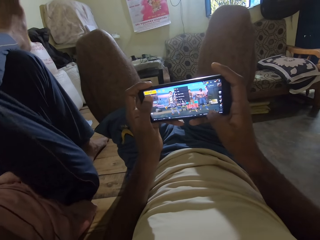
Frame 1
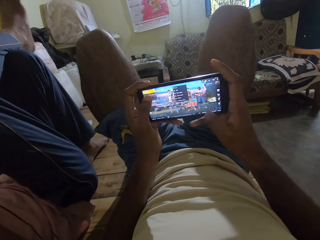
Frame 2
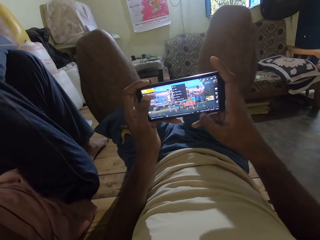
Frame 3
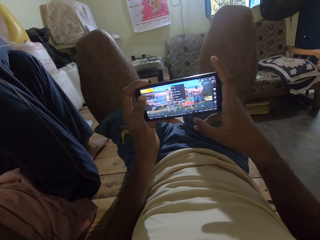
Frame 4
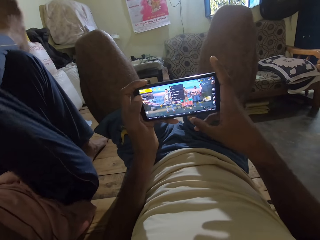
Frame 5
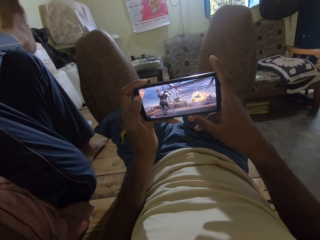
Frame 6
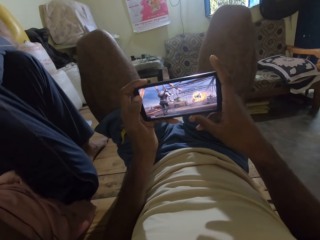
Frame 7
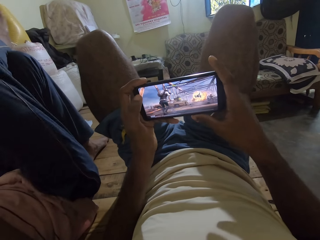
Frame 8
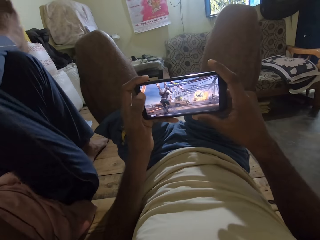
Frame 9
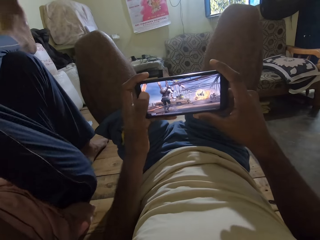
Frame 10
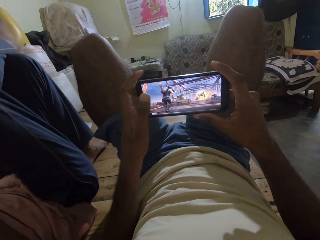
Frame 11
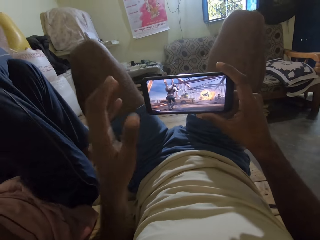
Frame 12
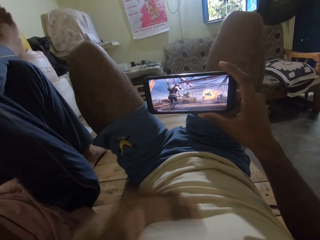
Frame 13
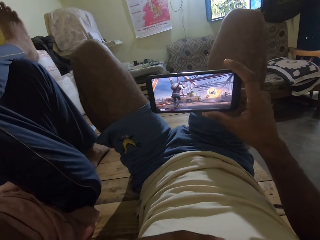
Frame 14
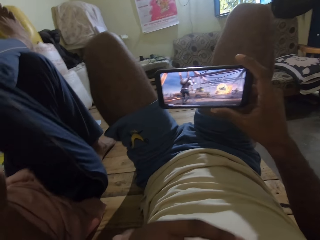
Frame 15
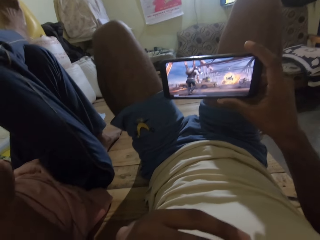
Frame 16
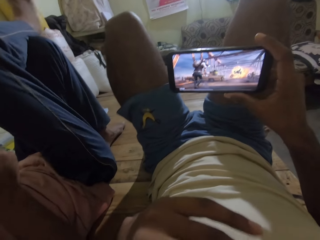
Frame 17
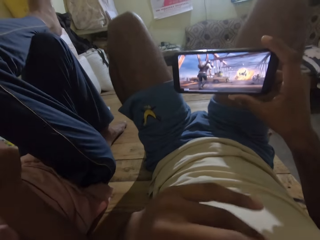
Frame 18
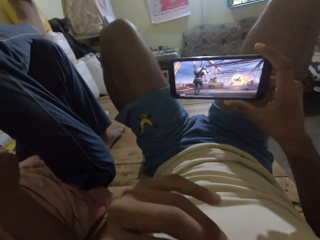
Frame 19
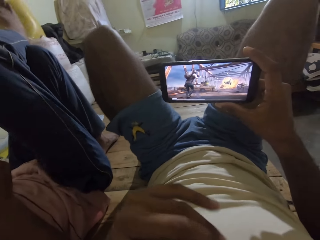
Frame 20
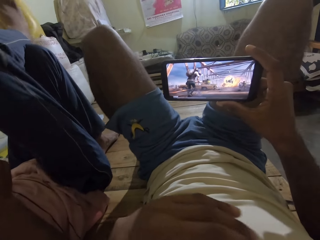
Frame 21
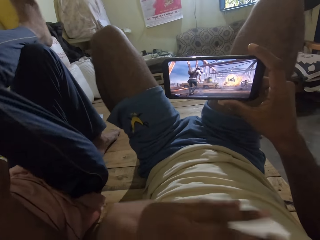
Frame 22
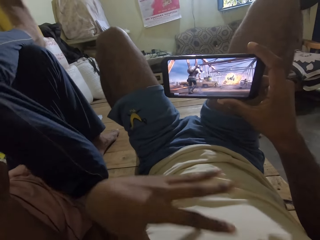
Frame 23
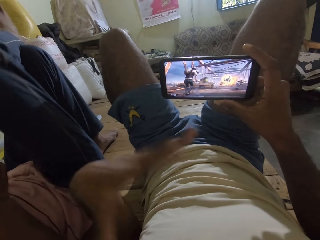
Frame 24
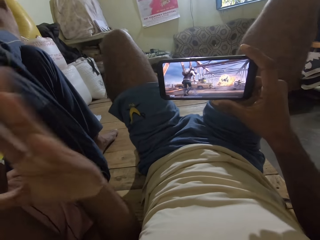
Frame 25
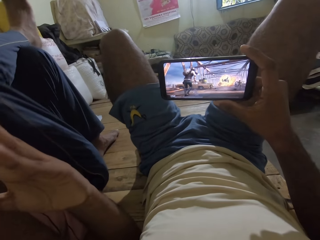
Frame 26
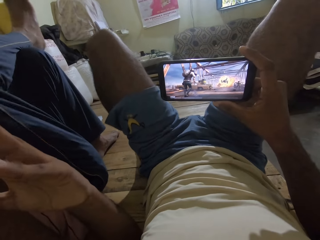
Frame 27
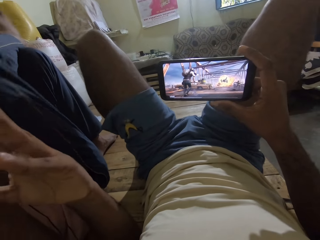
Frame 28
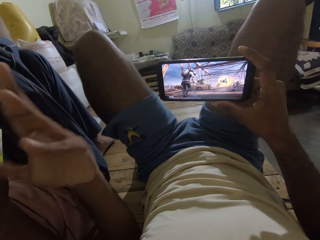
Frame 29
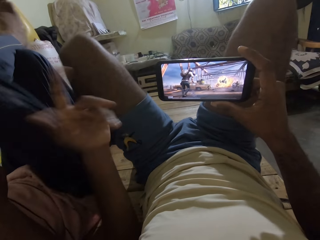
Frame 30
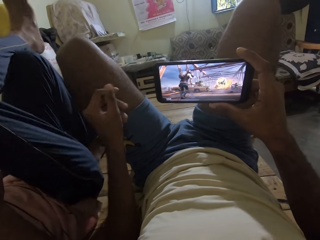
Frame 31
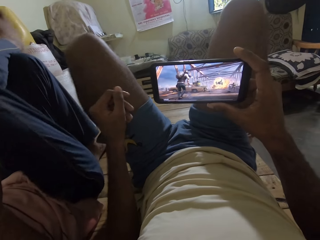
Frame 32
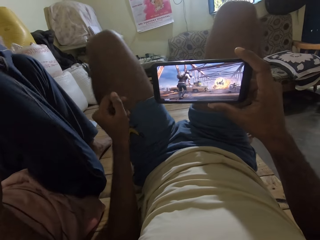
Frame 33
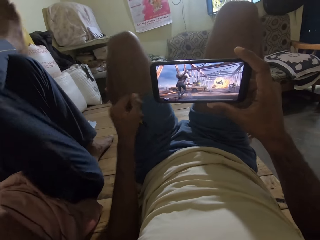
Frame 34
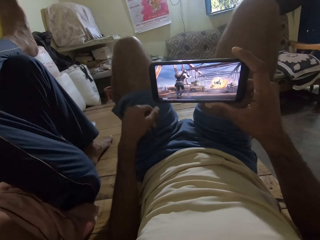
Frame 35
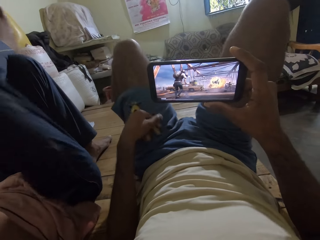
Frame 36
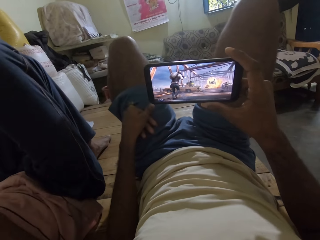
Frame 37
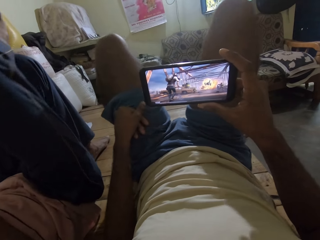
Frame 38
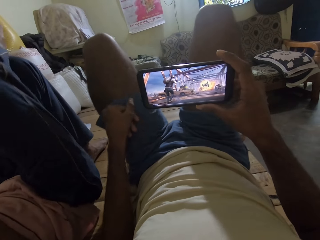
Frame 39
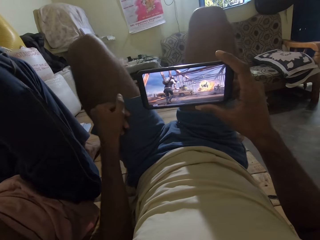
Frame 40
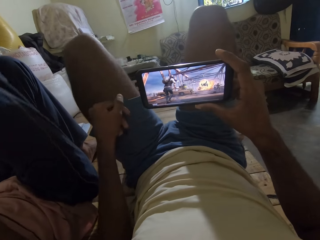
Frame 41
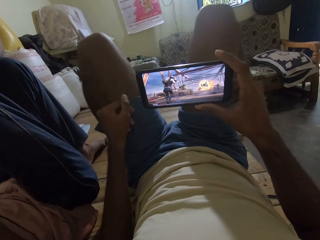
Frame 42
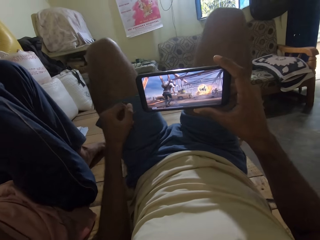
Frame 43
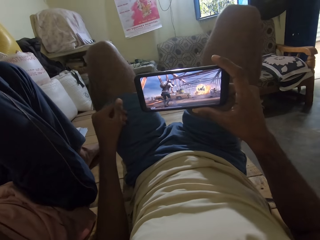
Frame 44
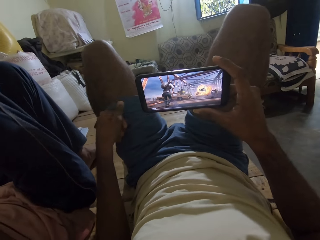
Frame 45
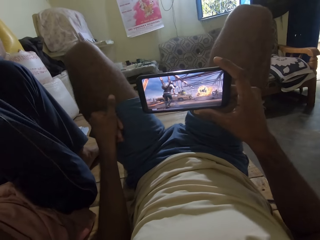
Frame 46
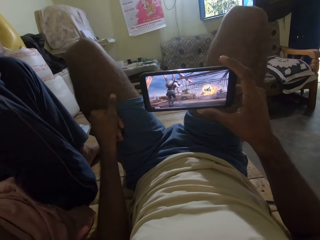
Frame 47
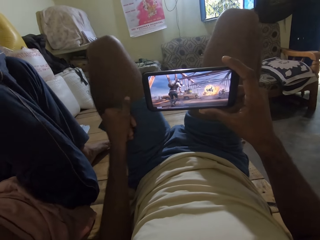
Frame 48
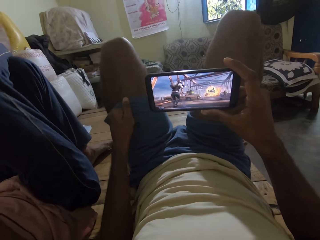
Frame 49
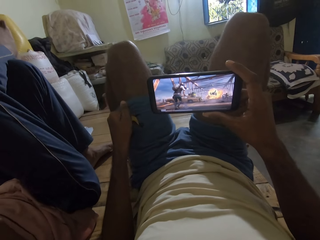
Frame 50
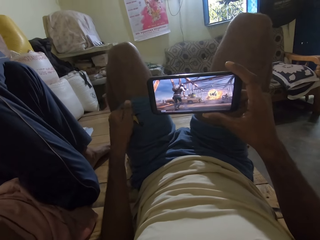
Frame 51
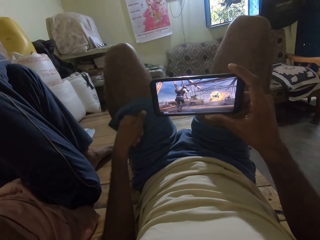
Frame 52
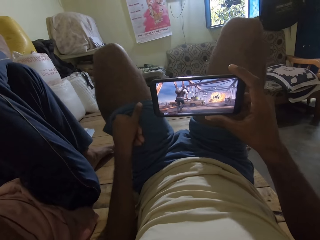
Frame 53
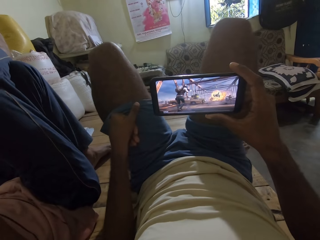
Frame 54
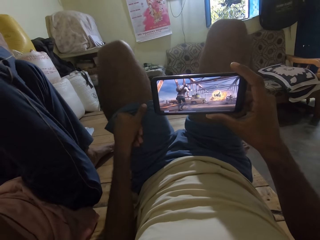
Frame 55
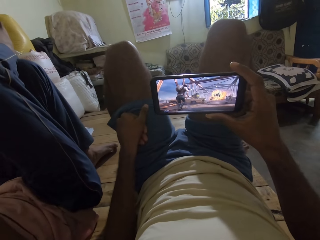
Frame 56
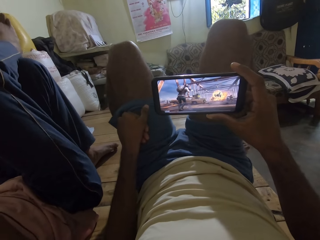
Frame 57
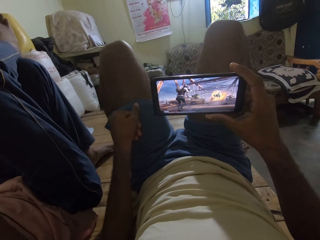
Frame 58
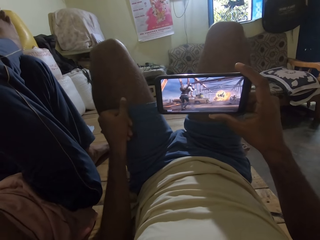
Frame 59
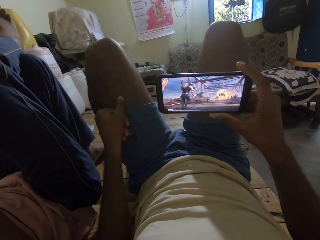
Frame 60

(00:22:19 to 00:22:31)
The camera wearer touches his face with his left hand. He makes a gesture with his left hand. He touches his left lap with his left hand. He stares on the phone.

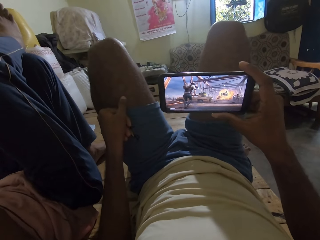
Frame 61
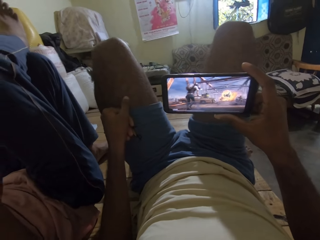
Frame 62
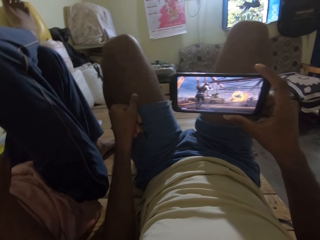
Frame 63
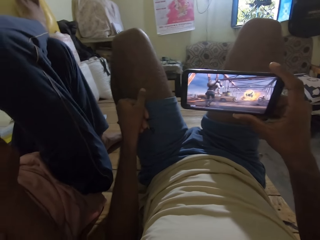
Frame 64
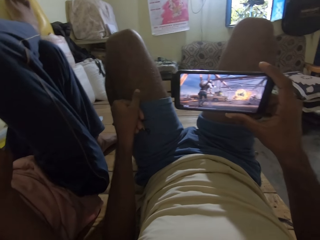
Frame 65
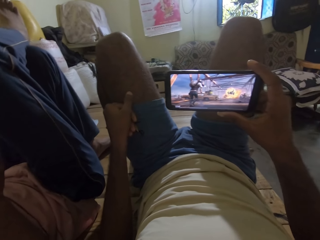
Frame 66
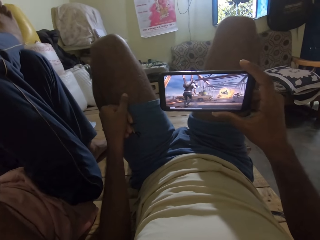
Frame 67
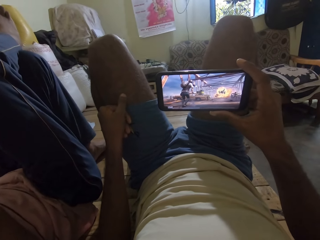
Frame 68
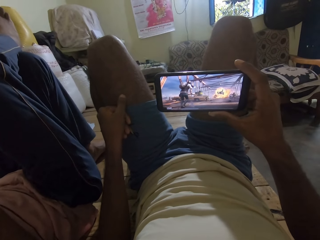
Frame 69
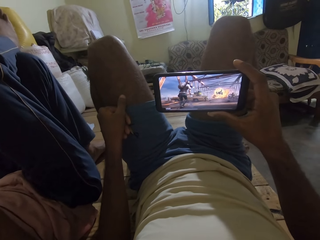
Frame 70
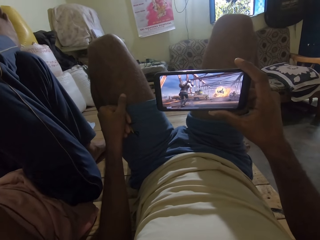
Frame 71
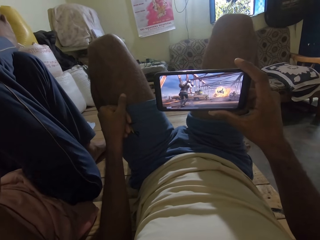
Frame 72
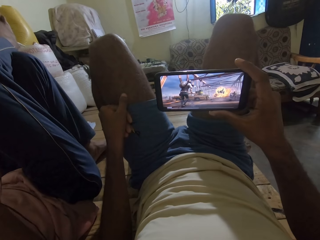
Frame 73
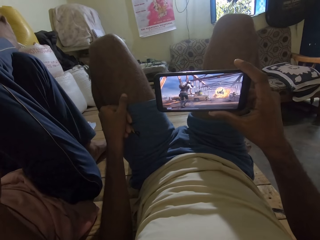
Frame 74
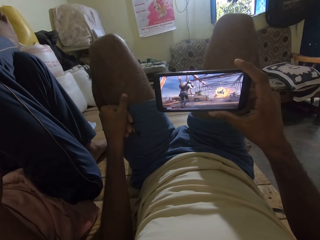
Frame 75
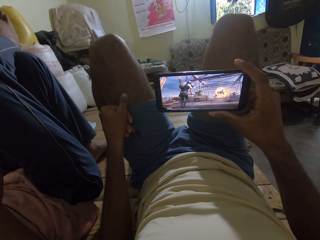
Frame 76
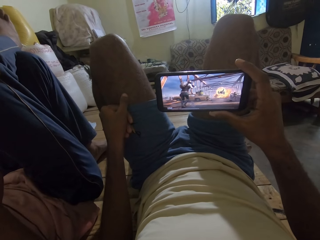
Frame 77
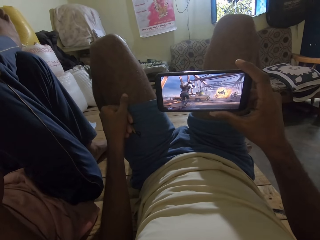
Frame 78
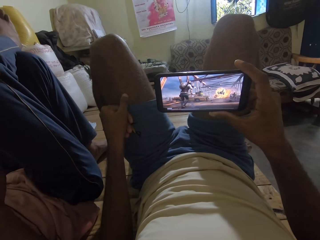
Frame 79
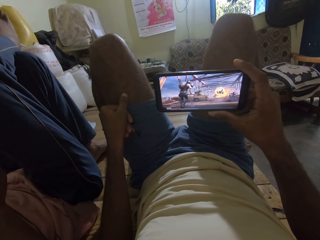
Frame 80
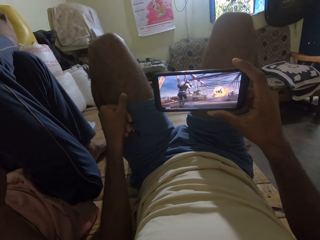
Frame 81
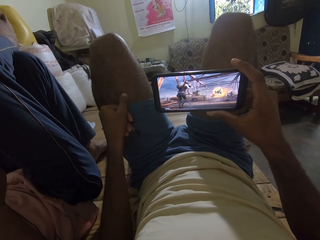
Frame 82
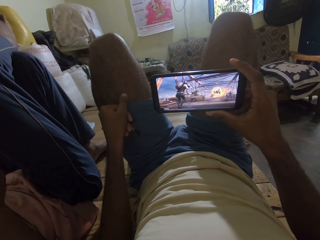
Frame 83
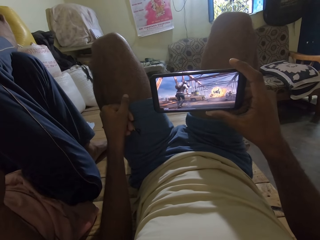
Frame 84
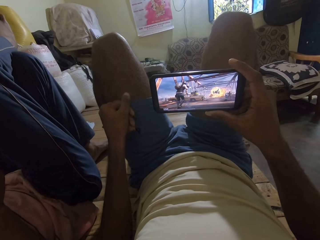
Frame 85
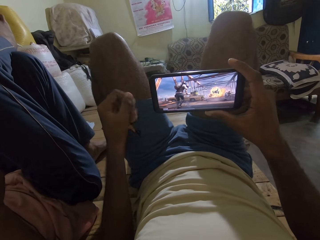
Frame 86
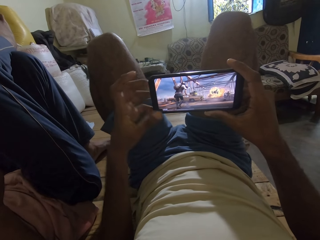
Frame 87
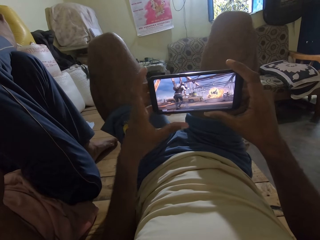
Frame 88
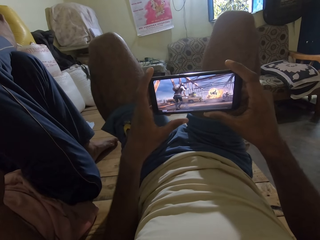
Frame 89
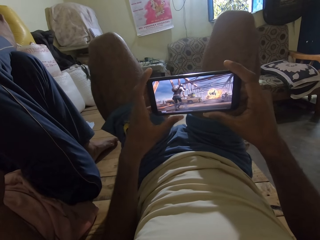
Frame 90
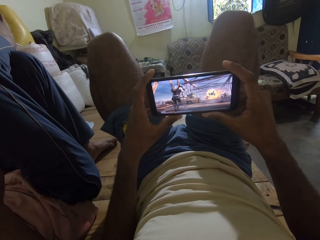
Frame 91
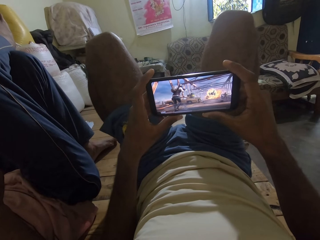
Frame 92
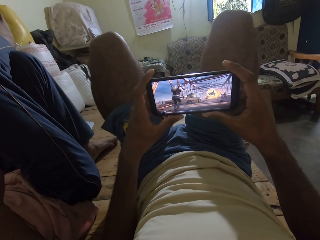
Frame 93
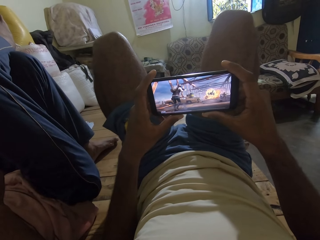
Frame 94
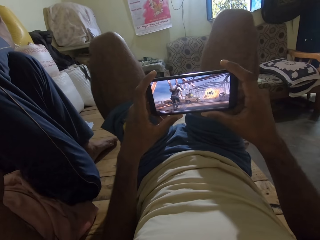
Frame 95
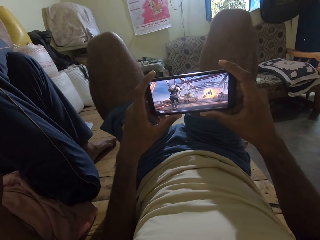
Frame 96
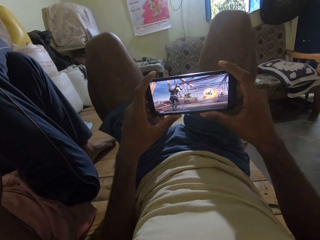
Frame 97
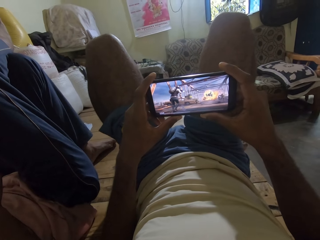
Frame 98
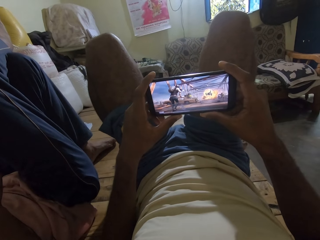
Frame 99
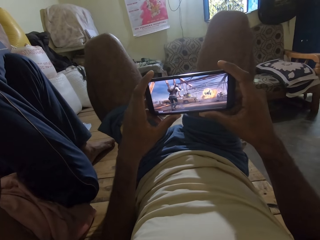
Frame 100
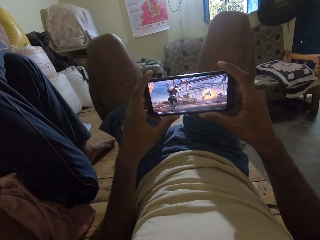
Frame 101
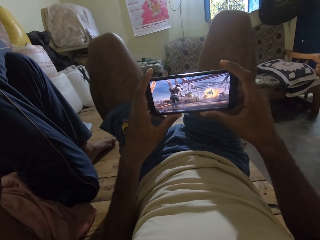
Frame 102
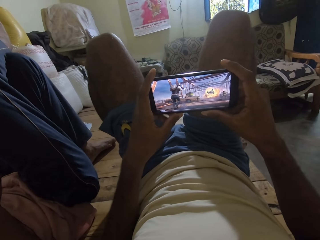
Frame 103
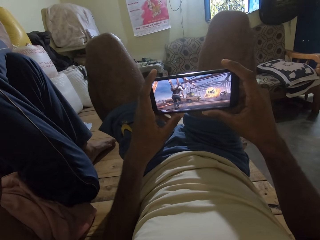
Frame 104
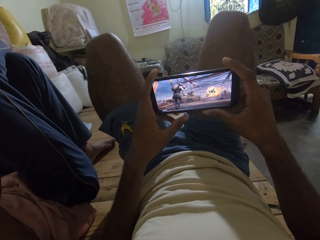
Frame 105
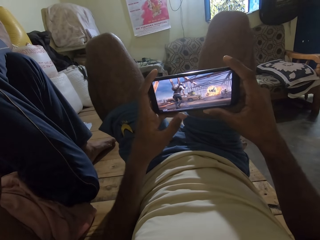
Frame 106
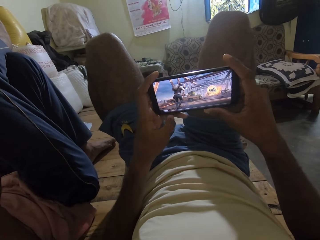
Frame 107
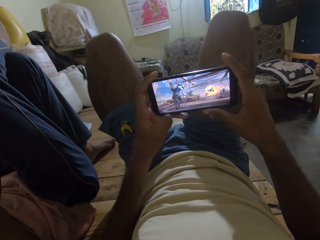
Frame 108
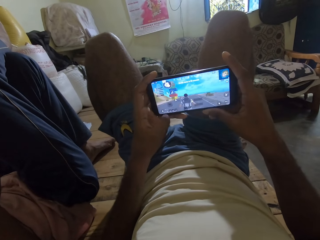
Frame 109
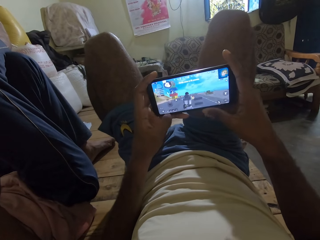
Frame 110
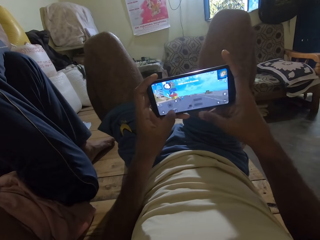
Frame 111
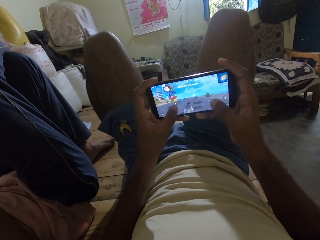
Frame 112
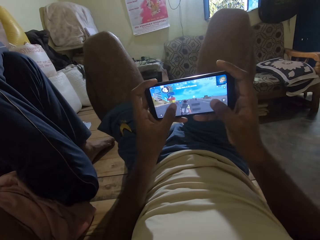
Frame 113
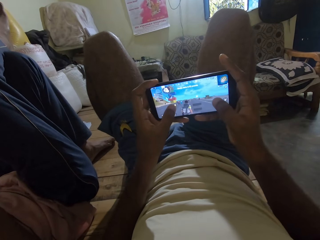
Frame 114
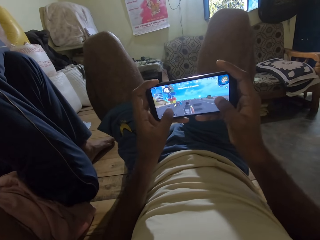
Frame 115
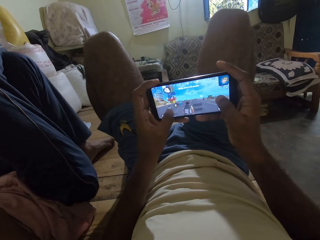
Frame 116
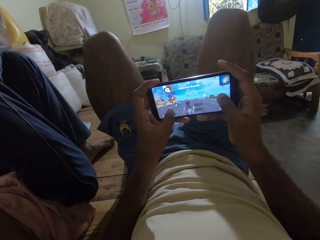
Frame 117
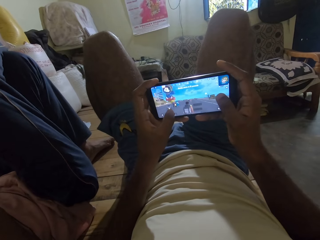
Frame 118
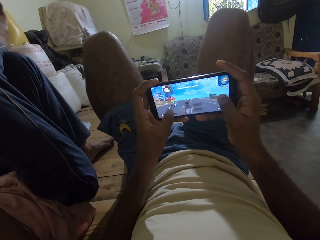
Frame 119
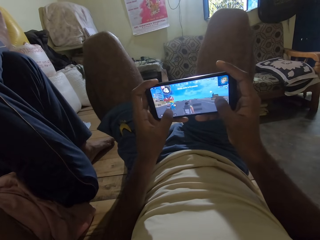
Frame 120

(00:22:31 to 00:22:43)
The camera wearer holds his phone with both hands. He plays the game on his phone.
